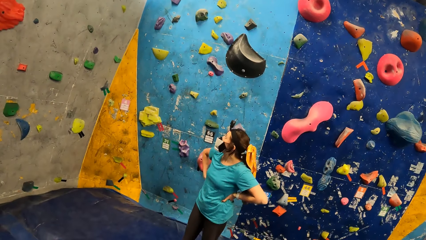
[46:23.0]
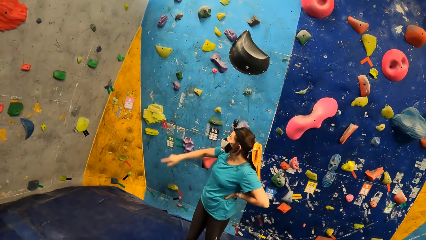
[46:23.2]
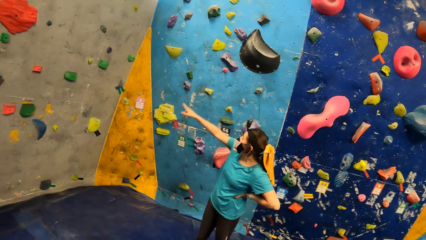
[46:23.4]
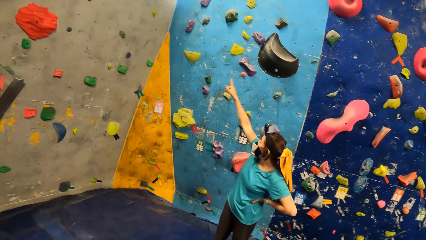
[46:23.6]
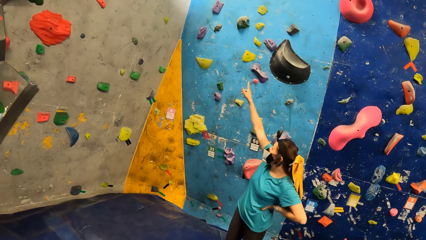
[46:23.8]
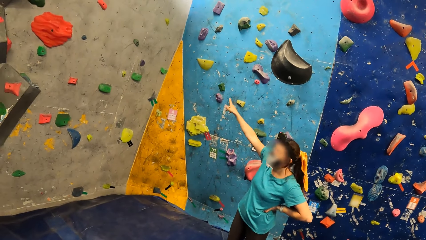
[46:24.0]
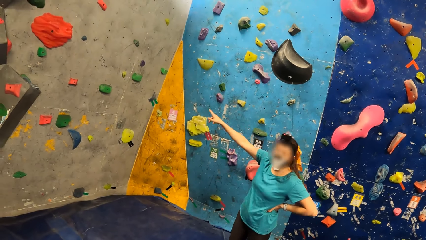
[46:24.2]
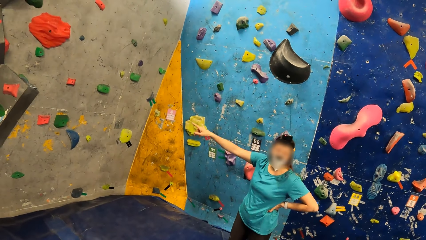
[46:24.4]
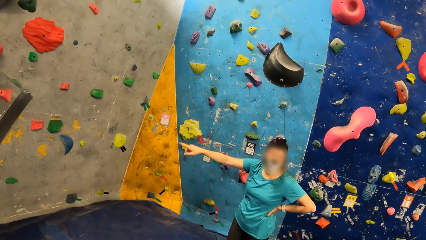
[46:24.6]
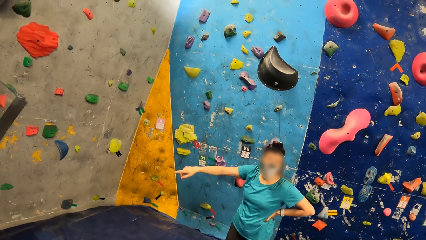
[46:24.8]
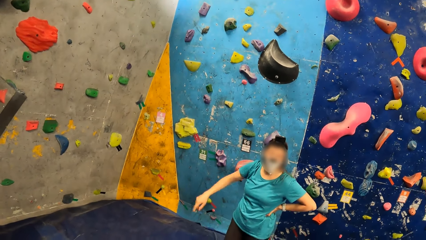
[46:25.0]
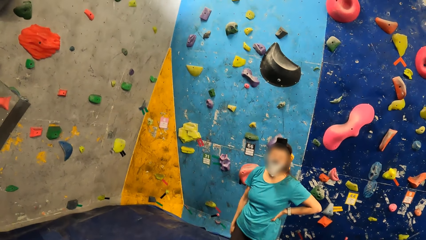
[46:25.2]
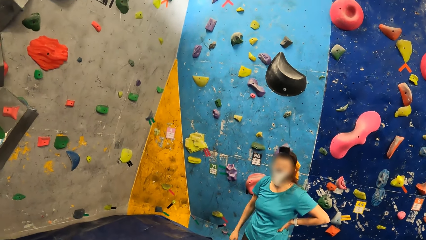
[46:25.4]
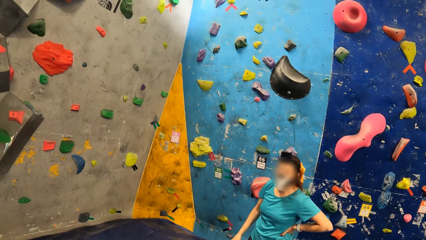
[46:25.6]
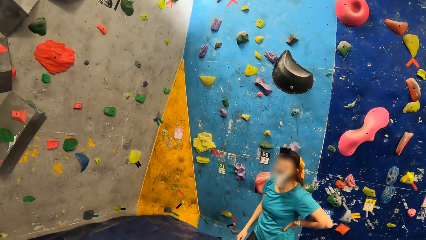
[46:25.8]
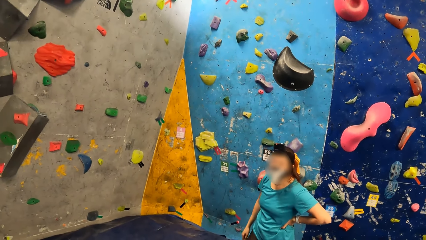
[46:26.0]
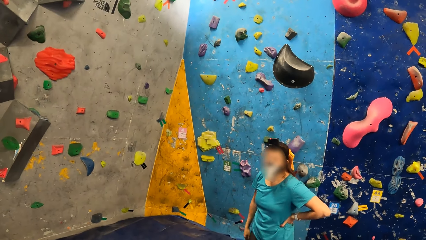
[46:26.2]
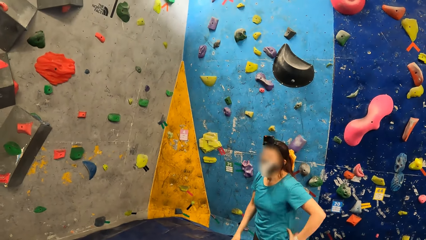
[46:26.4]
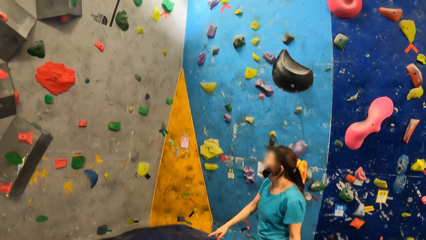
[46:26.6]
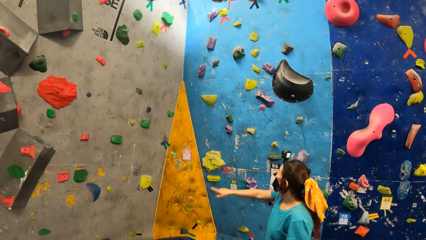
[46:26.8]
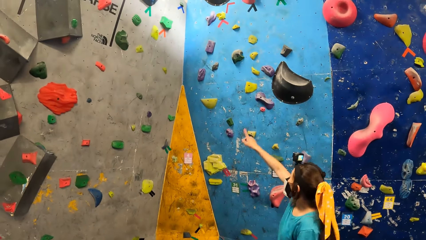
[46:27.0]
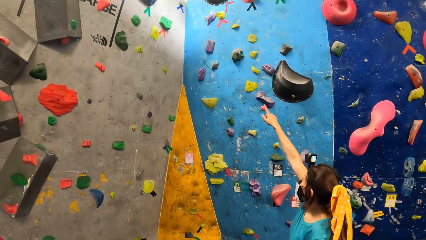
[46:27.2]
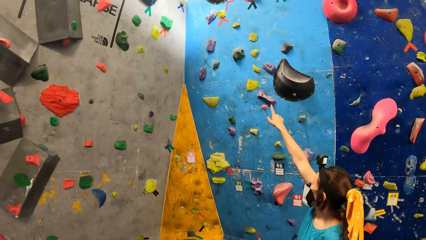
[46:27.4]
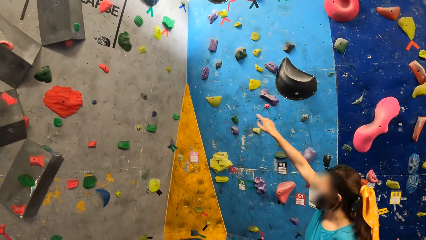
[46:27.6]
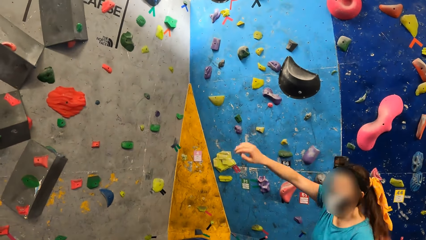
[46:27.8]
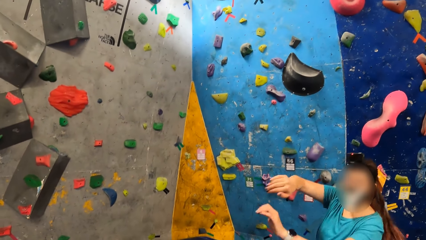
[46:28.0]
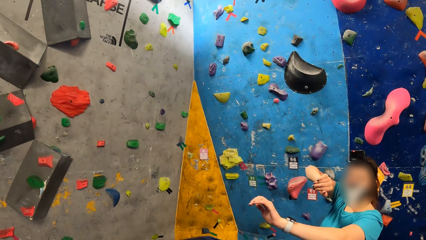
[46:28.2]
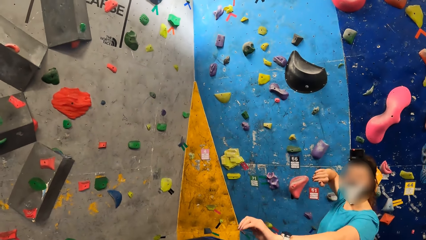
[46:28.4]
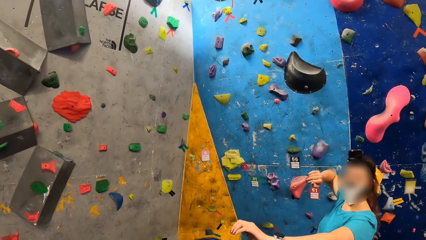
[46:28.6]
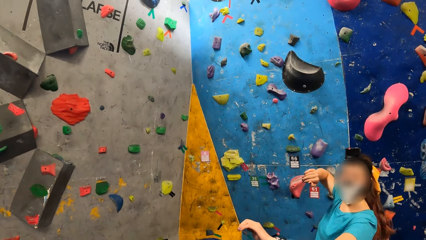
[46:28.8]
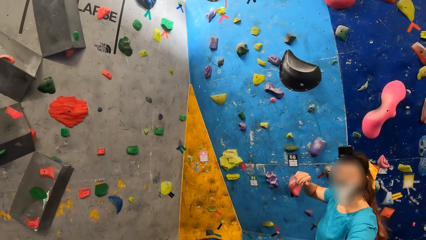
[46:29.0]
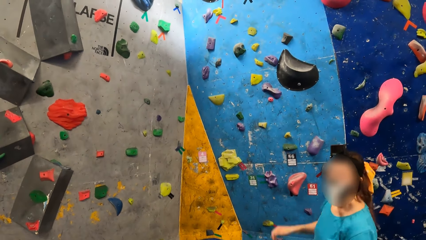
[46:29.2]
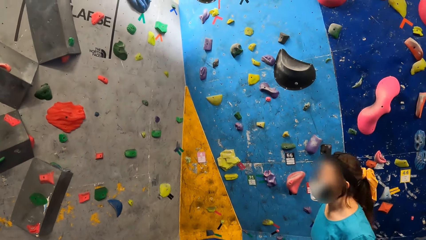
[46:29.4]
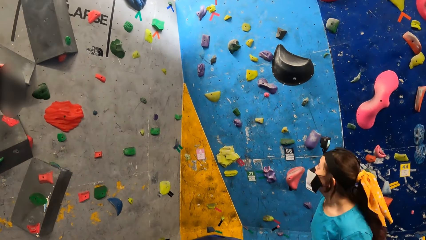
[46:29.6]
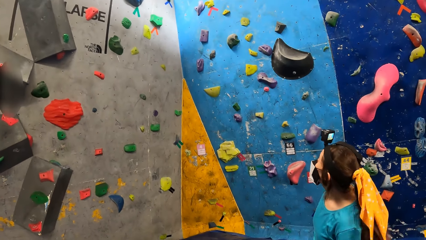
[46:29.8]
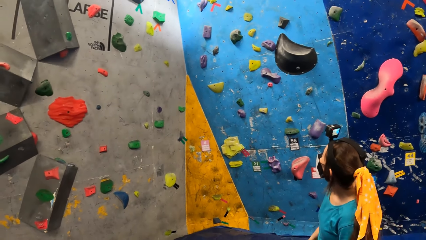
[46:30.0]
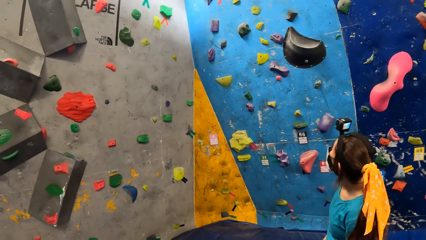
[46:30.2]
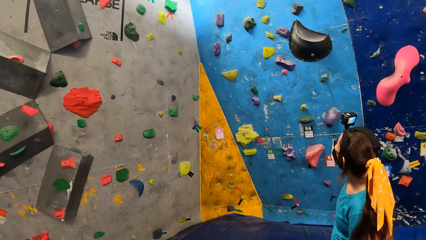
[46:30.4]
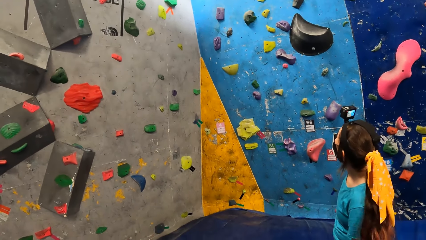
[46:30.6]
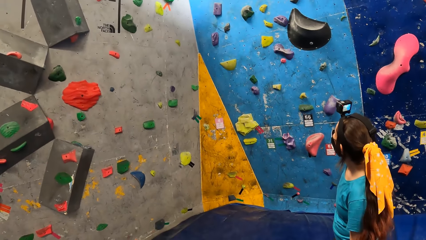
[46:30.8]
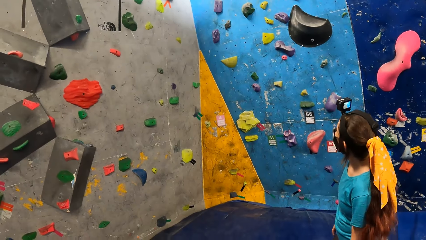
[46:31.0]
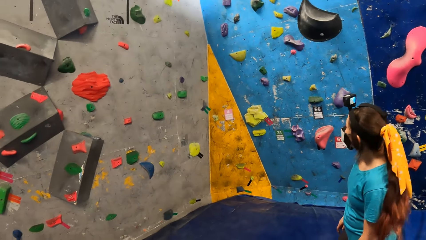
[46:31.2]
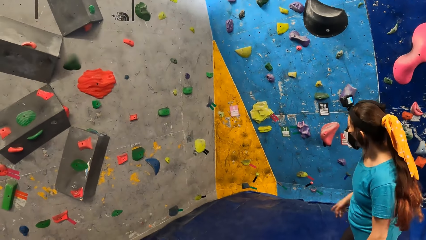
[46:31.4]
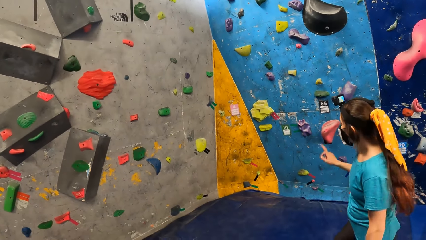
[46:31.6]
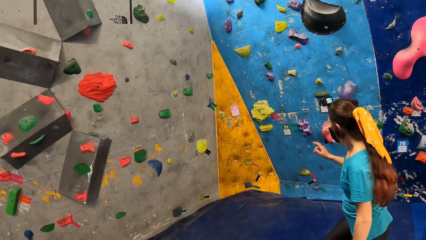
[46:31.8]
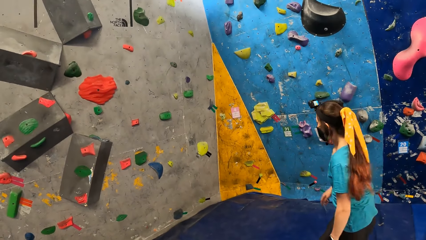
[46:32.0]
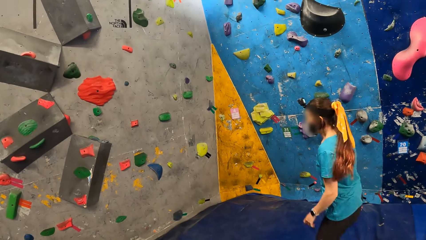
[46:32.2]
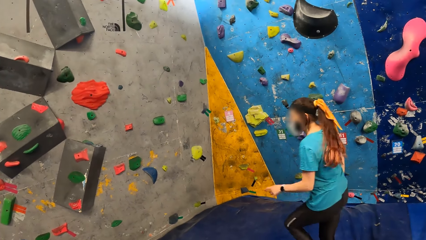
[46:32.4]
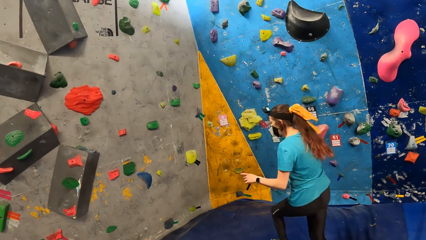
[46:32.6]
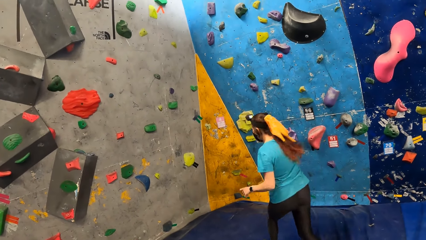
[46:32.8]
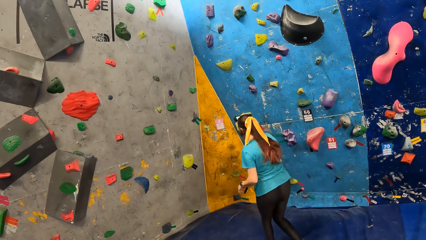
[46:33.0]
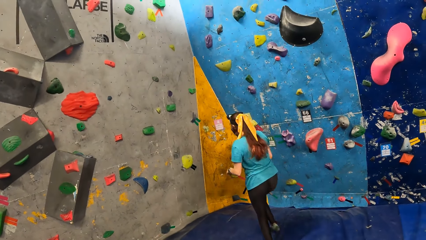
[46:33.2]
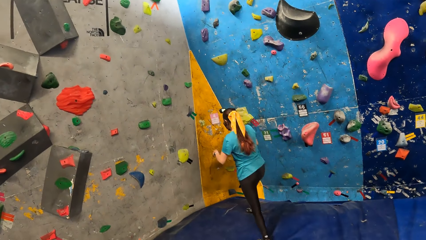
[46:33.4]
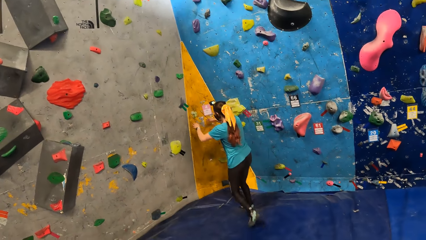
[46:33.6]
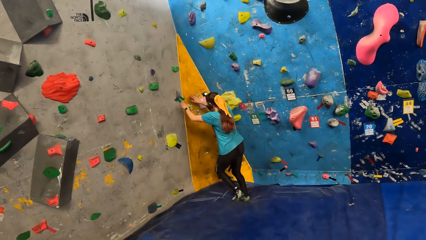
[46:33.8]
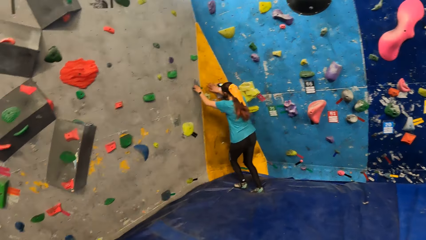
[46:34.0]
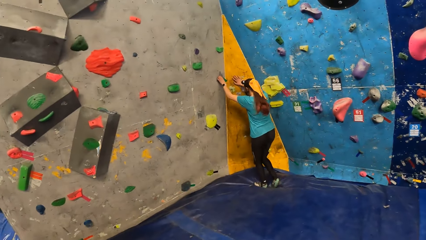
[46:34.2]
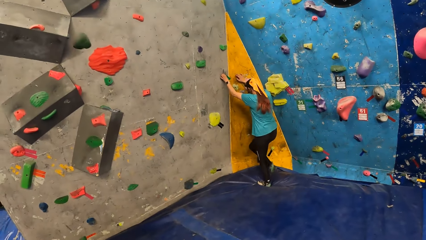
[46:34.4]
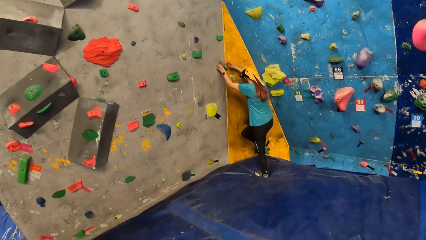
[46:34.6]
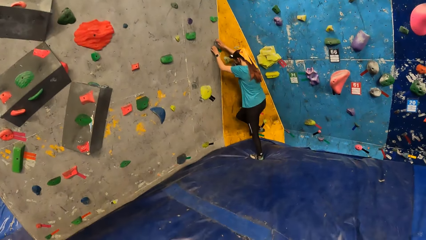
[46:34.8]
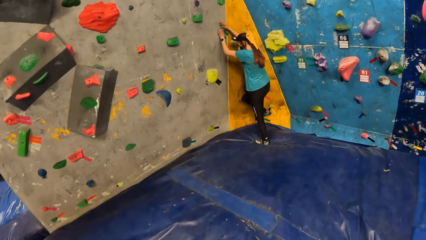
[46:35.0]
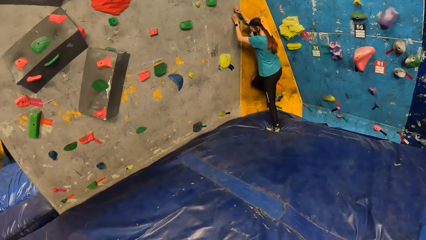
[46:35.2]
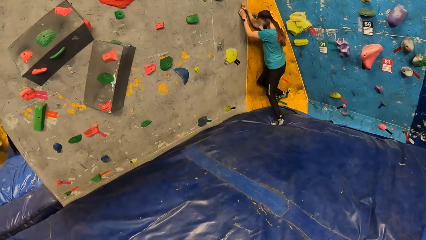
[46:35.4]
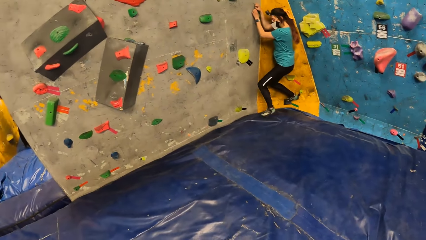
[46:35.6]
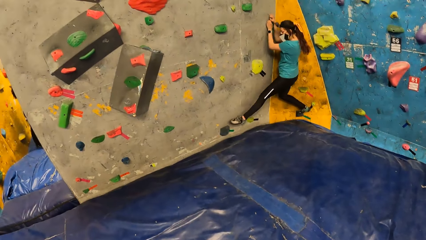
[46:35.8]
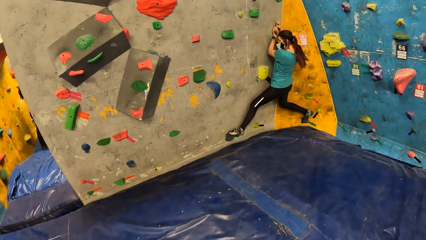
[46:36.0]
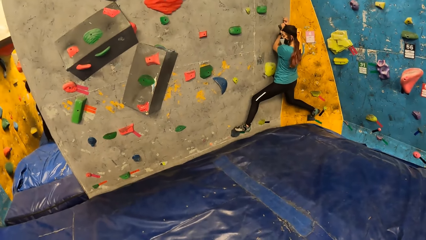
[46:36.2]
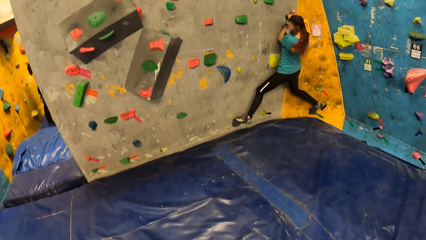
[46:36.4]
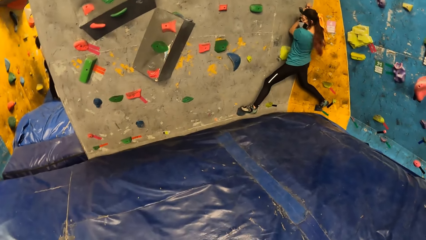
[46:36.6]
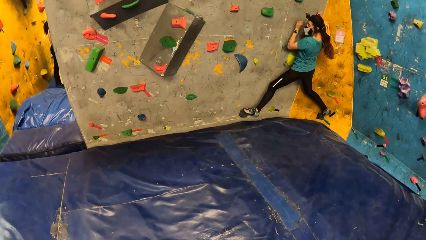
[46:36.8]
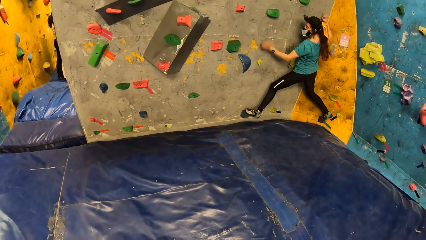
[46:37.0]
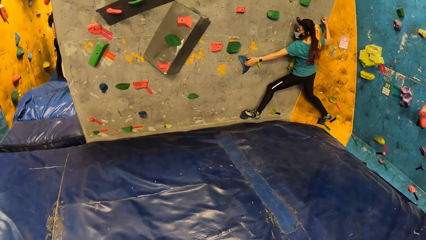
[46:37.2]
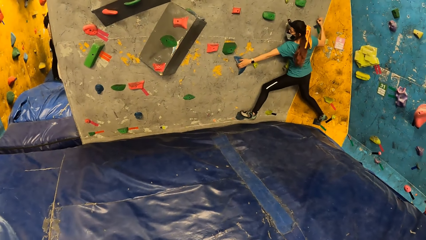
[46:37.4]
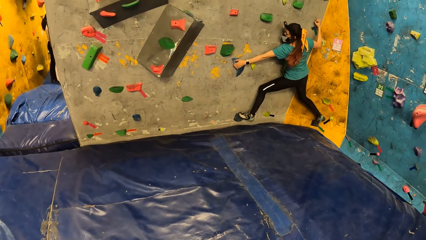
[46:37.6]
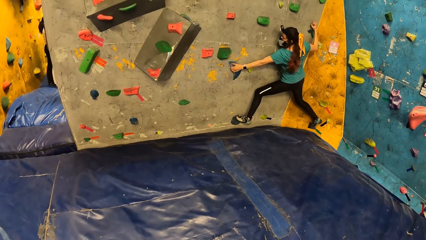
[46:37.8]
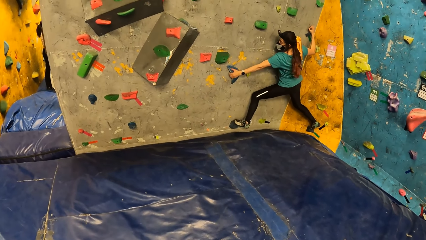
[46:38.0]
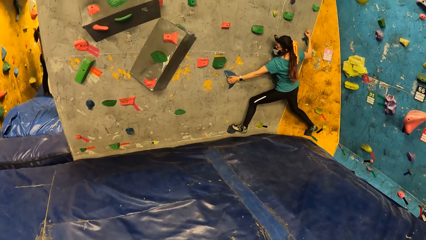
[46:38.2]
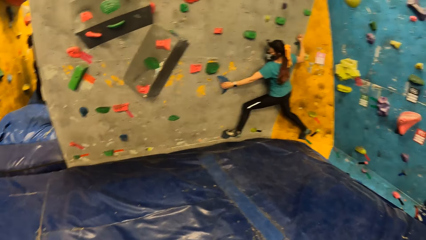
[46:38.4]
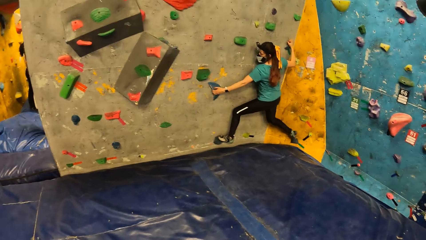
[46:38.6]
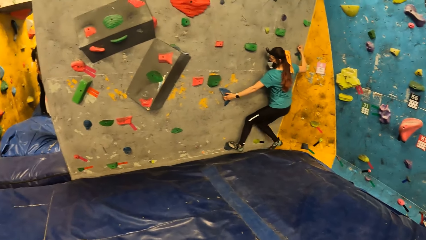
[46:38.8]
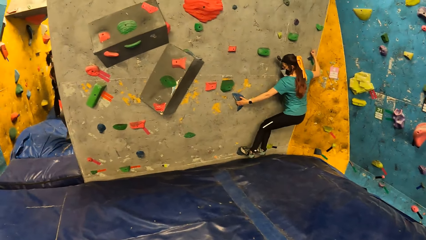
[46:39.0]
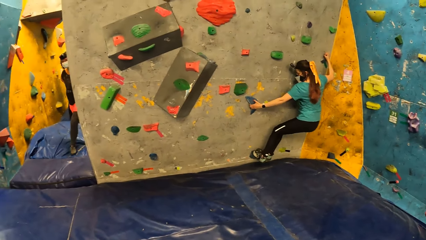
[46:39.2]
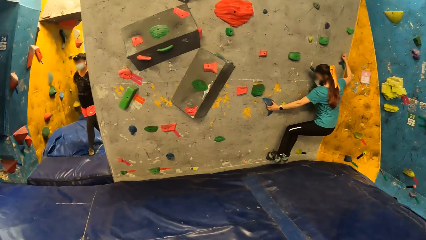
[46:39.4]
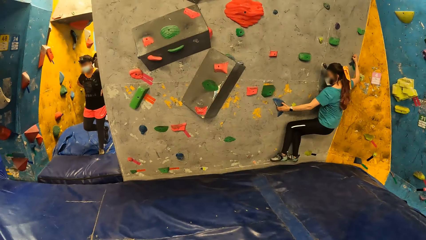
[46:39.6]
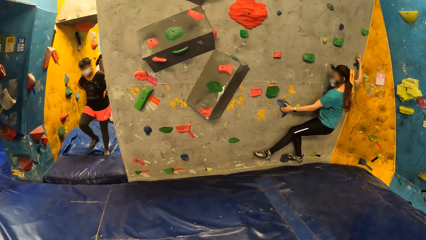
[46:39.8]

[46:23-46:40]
A woman gestures with her right hand. The woman gestures with both hands. The woman climbs a climbing wall with both hands.
